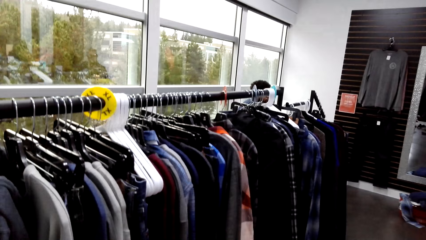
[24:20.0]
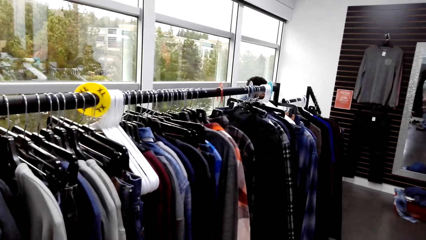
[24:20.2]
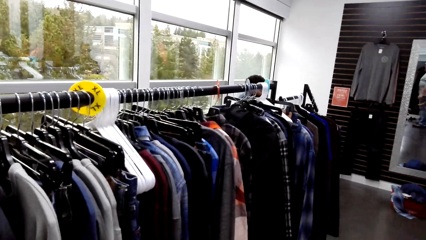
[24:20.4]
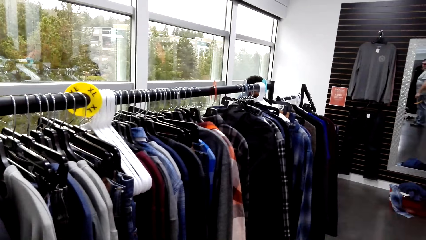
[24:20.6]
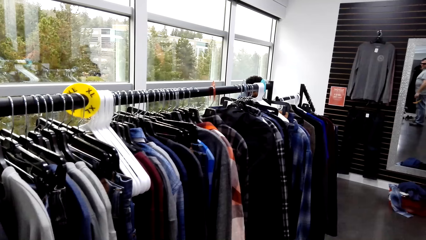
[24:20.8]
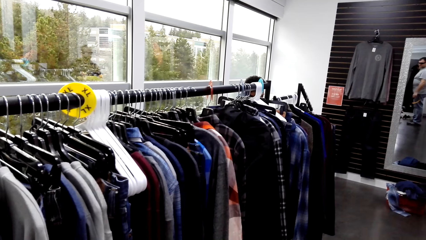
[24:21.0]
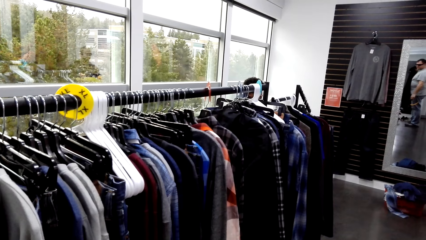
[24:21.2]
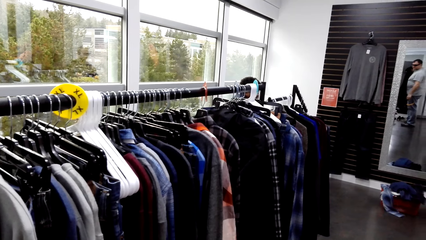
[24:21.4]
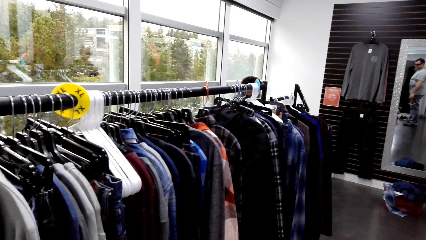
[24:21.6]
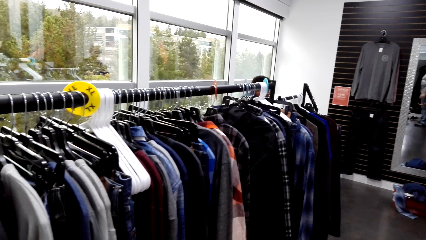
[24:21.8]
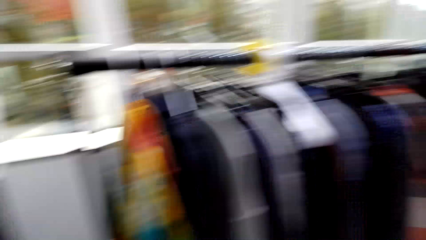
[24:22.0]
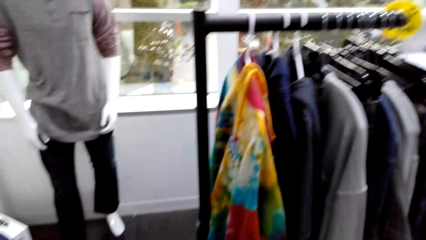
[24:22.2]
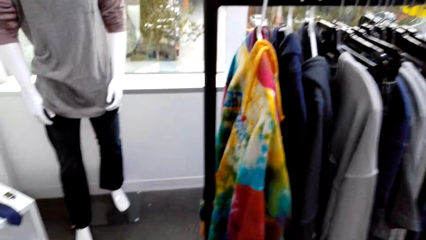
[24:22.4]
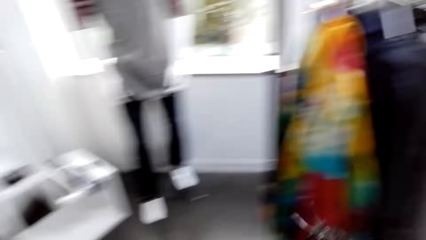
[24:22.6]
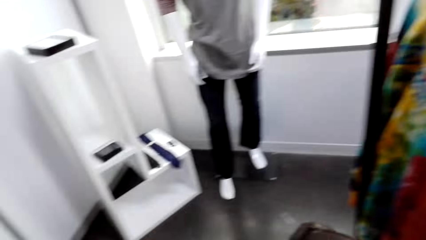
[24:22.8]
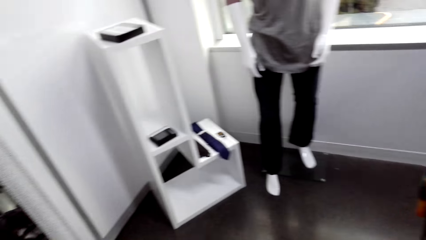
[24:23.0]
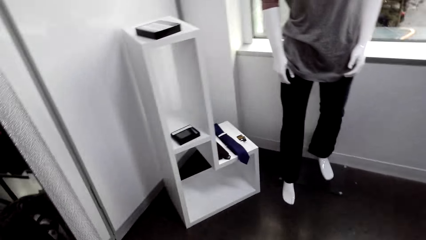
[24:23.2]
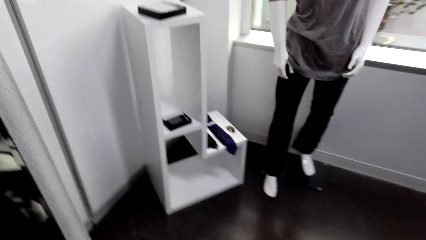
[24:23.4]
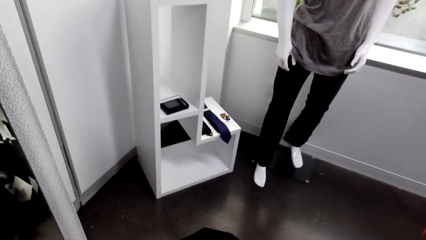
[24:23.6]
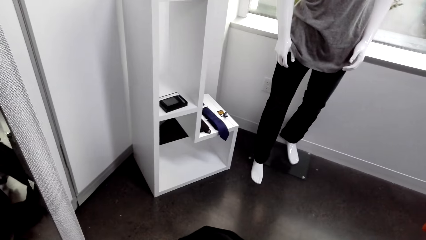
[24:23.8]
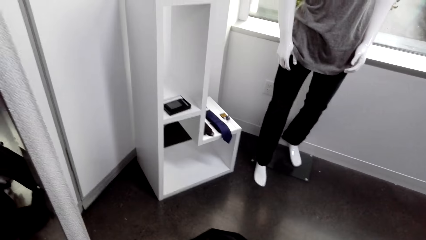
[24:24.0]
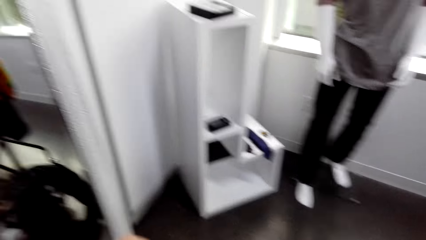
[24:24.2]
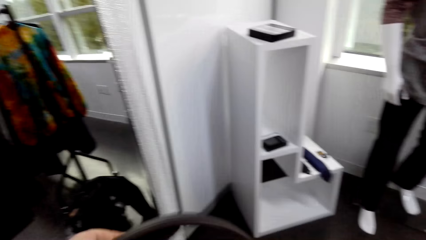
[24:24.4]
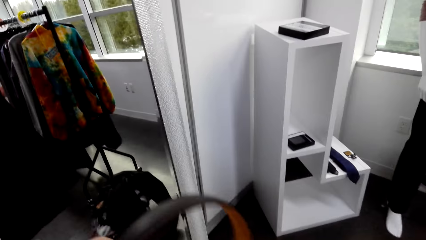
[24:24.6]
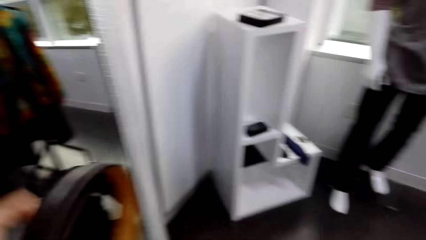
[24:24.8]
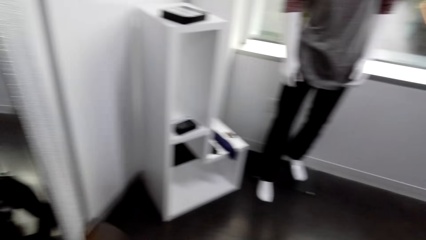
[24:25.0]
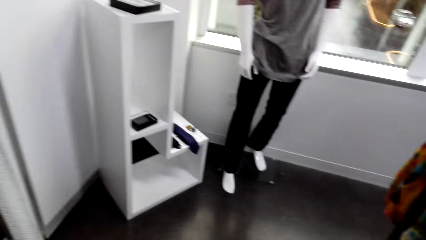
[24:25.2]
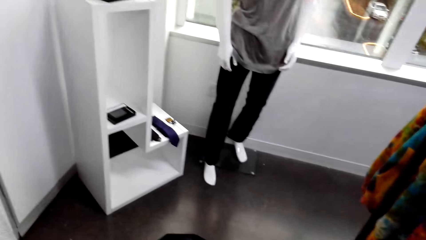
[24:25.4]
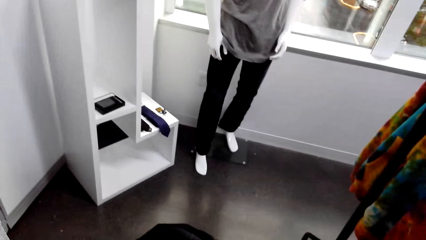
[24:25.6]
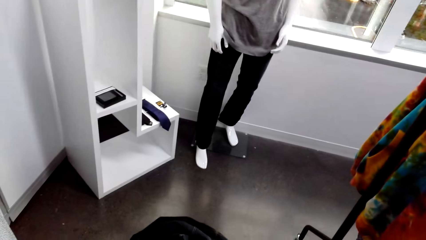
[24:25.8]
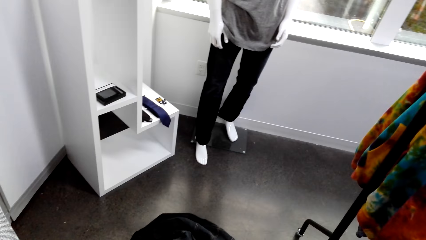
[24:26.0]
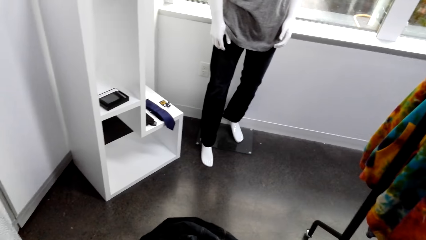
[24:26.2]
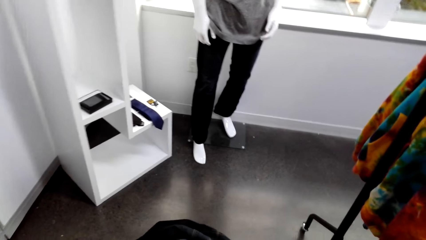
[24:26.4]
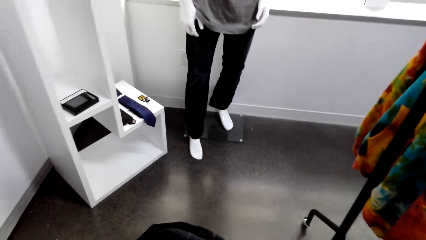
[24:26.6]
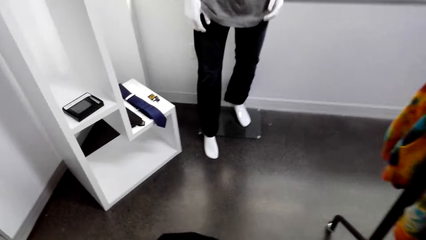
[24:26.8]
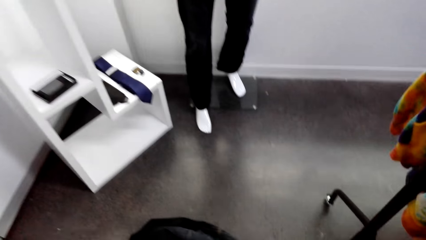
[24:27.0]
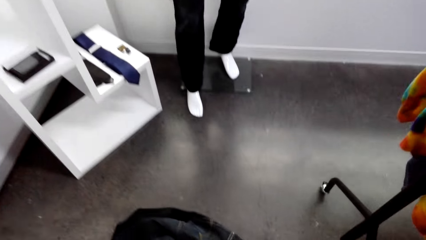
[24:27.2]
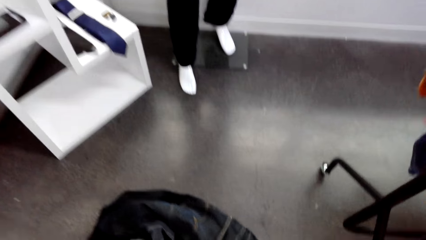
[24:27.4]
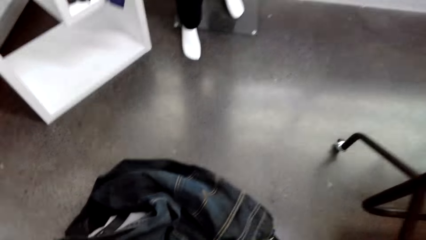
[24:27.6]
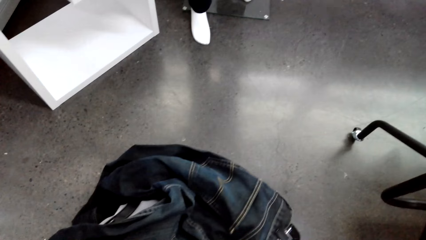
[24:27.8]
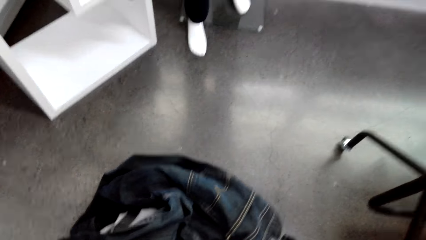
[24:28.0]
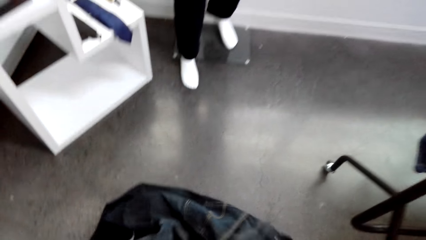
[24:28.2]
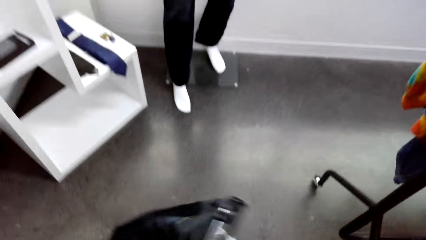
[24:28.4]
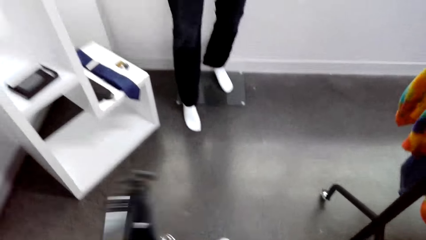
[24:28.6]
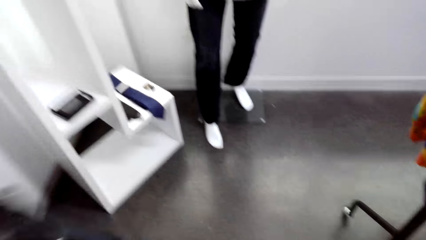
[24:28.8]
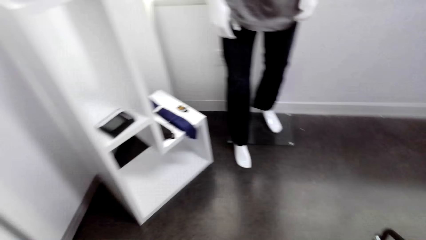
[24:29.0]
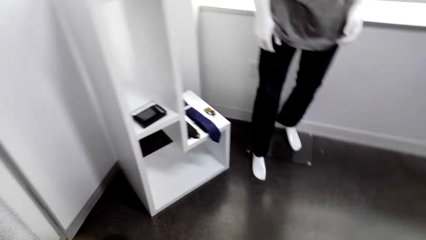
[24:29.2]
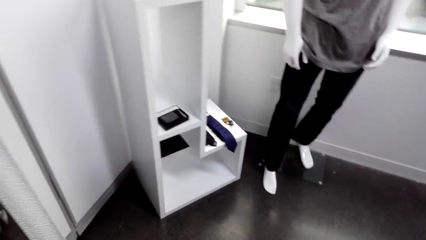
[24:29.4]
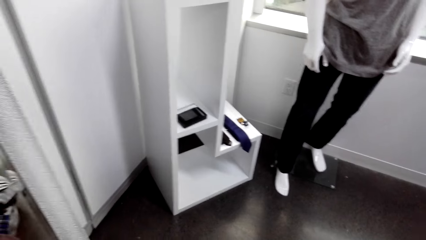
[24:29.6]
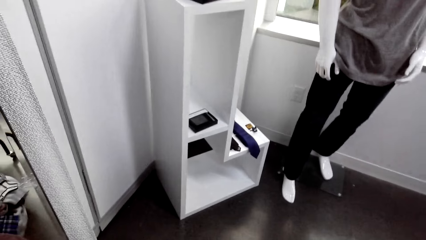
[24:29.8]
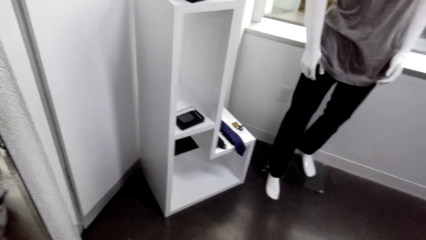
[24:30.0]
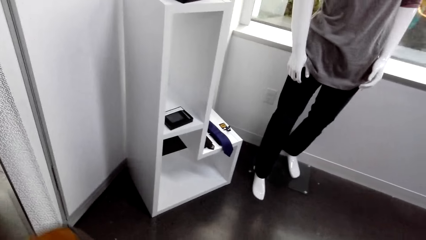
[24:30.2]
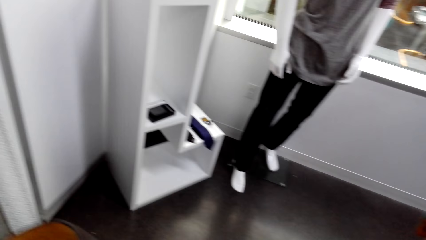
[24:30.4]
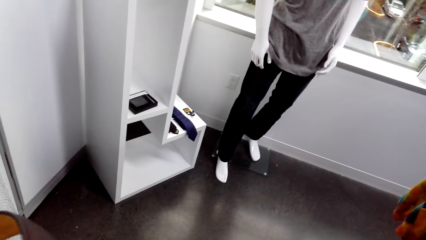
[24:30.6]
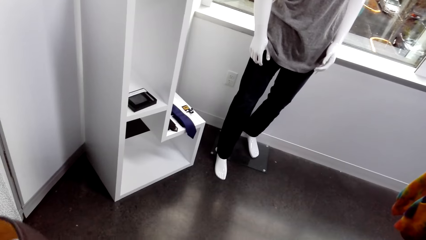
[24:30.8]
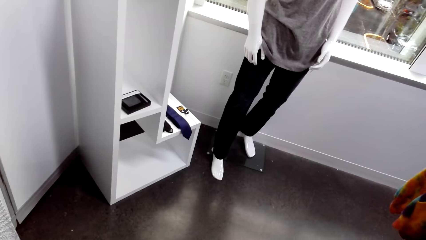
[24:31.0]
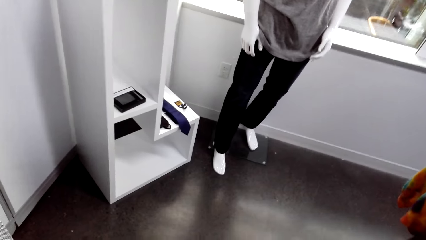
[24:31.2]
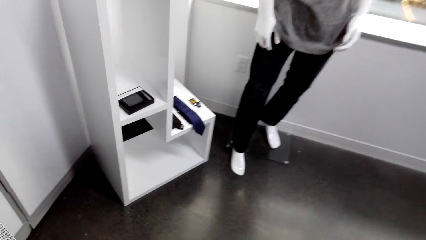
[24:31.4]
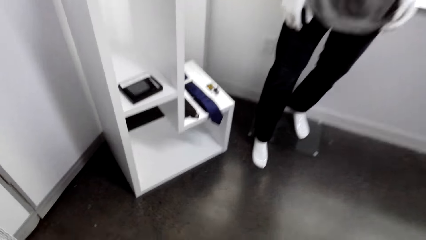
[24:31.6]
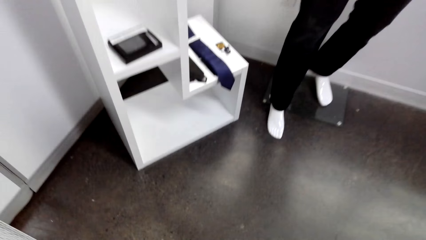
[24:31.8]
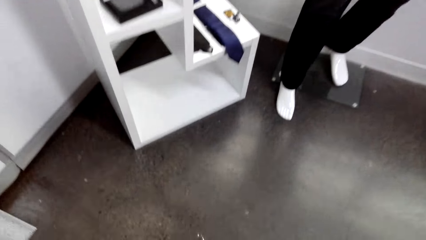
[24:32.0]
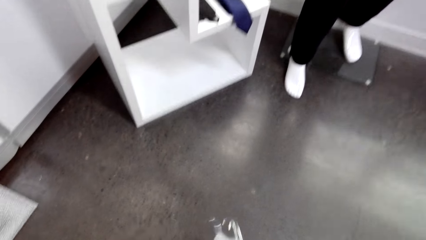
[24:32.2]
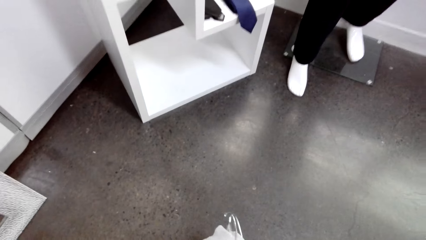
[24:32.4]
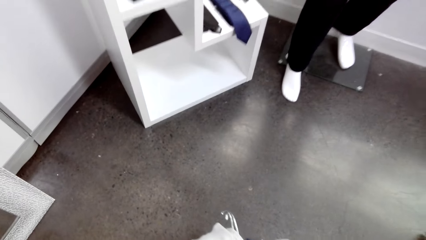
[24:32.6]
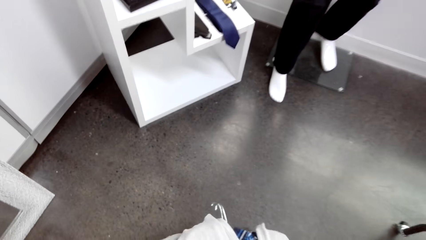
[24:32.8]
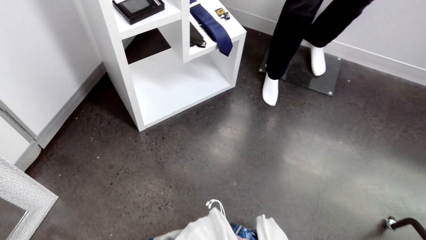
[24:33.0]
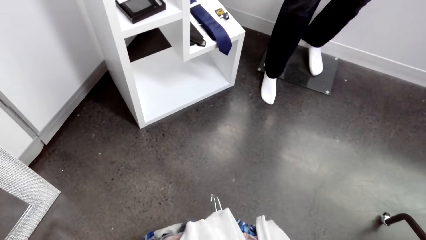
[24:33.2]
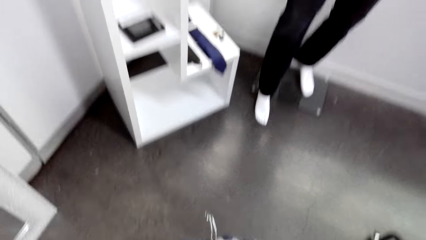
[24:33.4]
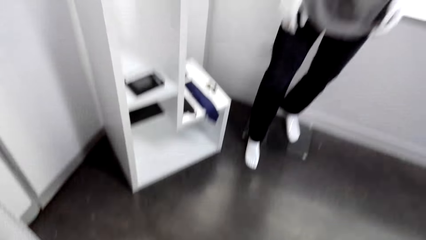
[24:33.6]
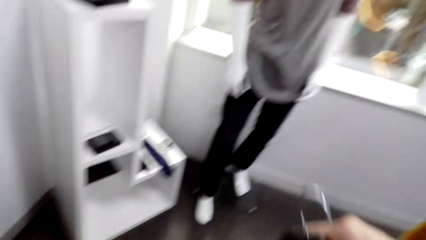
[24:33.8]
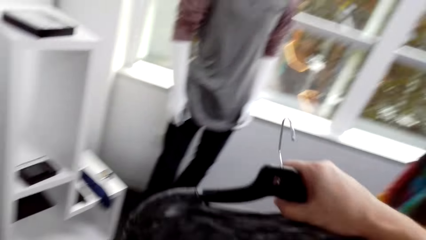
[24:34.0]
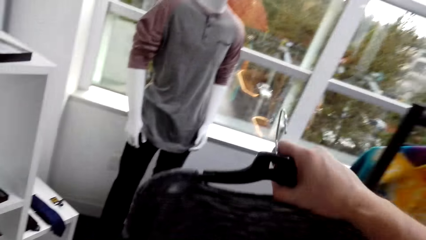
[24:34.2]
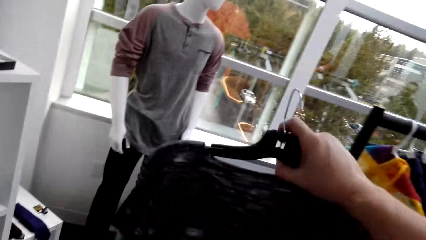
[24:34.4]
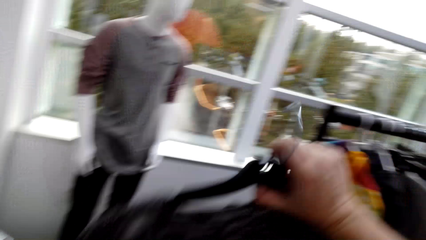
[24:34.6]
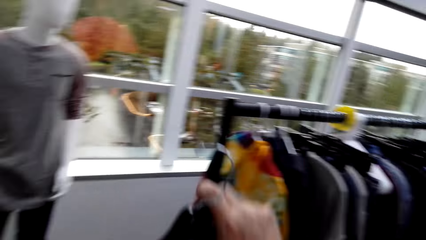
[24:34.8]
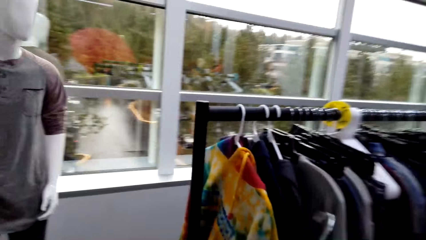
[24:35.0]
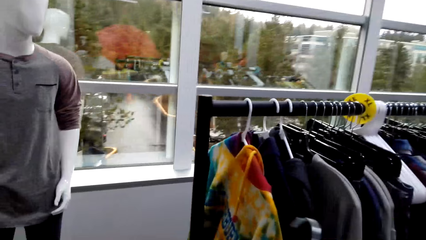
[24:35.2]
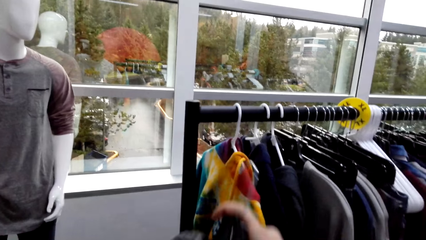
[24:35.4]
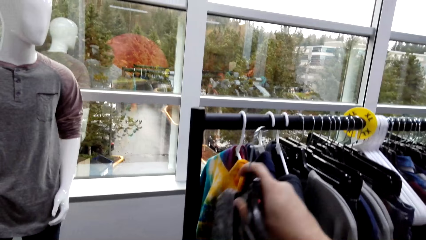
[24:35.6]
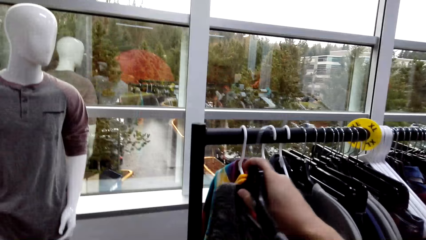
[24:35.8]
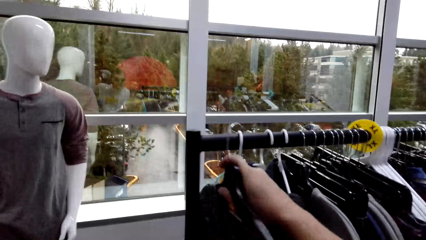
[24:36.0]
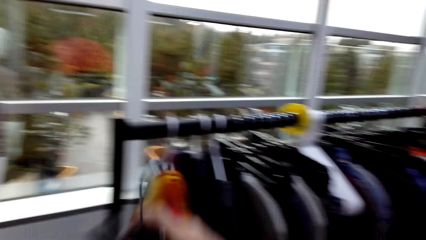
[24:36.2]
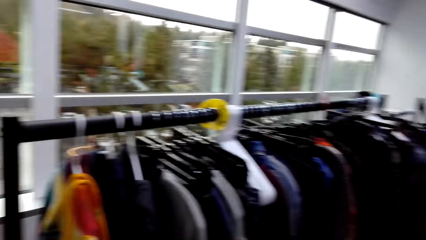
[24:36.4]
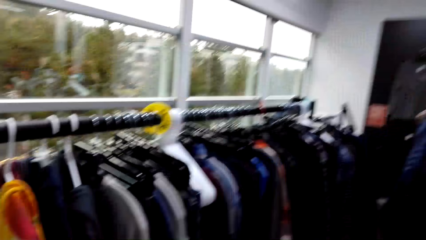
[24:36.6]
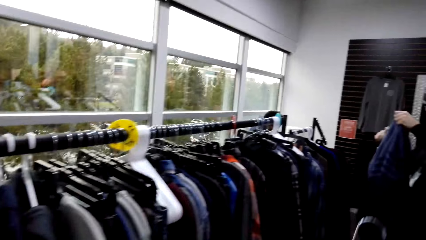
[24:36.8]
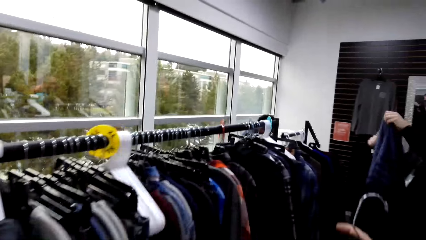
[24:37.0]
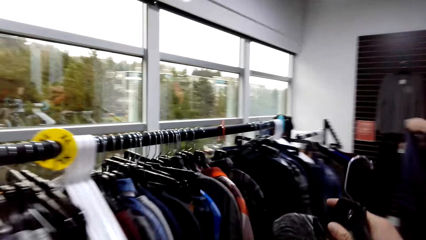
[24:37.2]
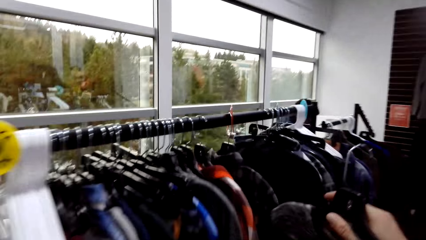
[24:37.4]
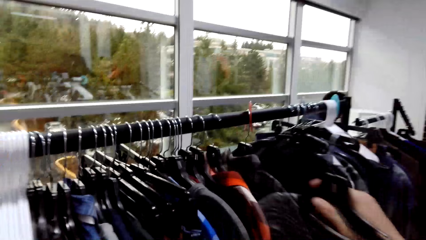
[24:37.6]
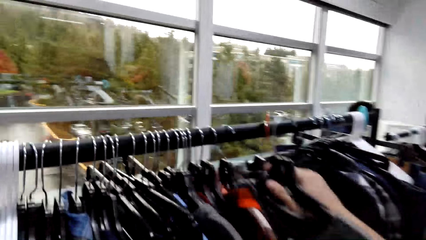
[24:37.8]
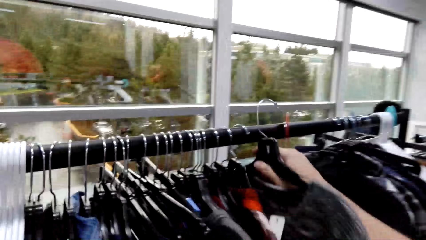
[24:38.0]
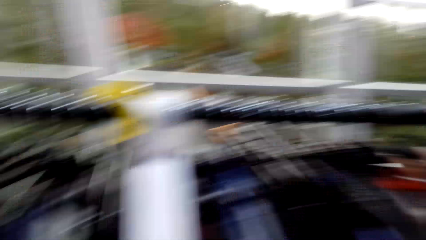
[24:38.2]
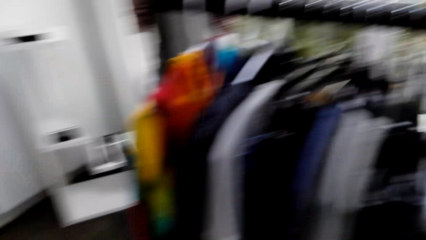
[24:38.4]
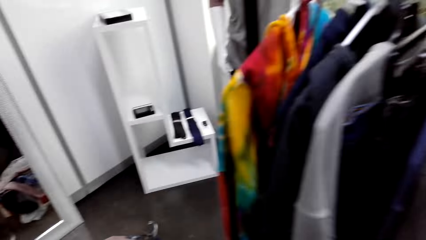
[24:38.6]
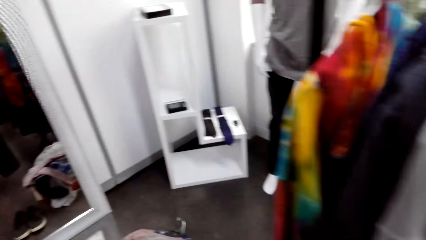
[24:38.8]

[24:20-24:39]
The camera wearer picks something from the floor. They do something. They hold a shirt. They lift a sweater from the floor. They hang the shirt next to the other shirts on the rack. They walk in the room. They hang the shirt next to the other shirts on the rack again.
